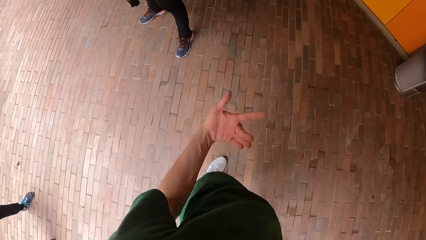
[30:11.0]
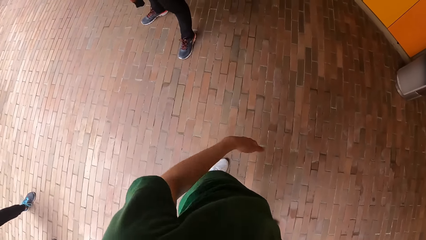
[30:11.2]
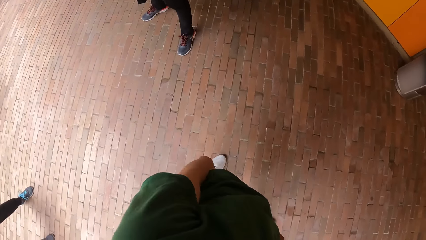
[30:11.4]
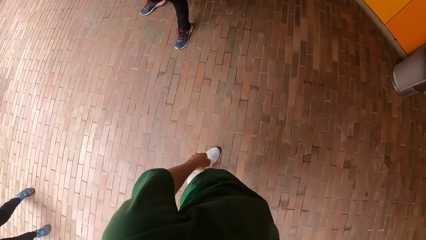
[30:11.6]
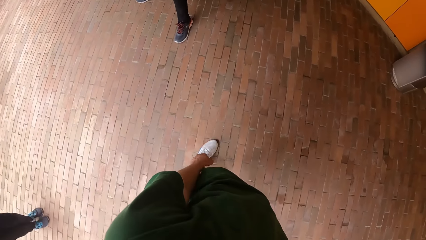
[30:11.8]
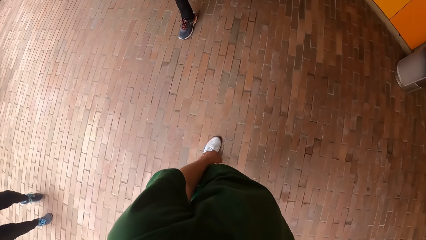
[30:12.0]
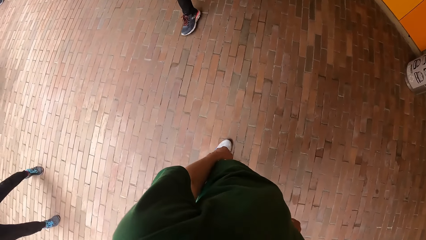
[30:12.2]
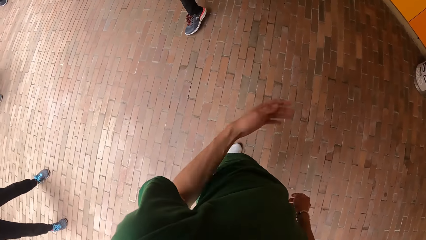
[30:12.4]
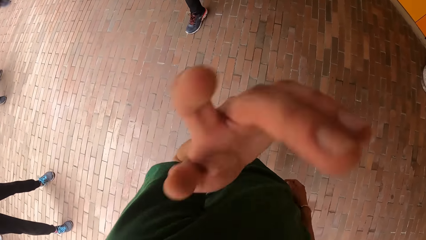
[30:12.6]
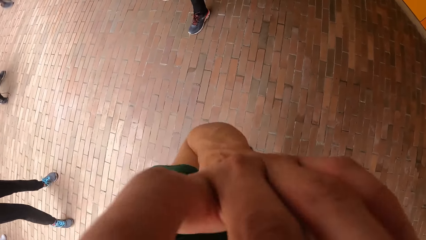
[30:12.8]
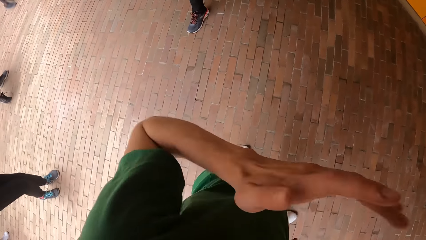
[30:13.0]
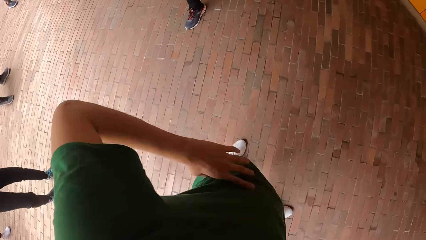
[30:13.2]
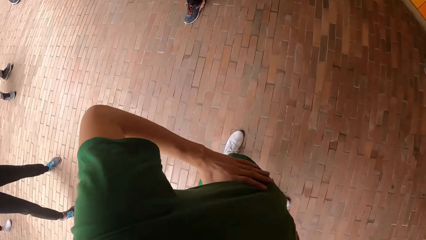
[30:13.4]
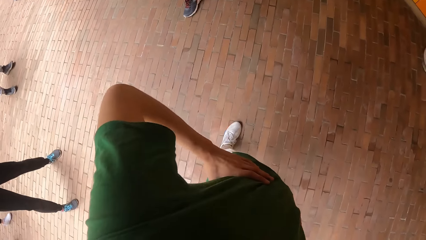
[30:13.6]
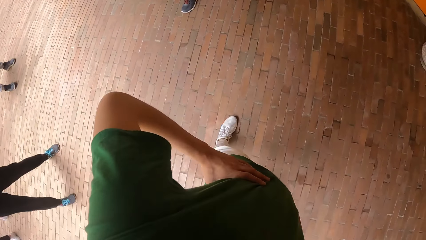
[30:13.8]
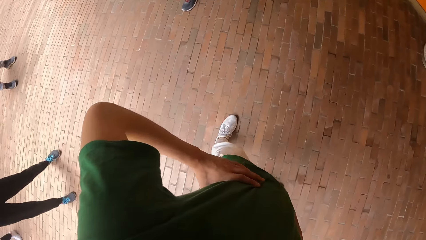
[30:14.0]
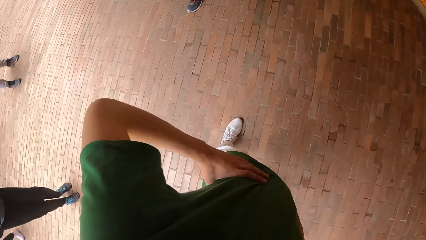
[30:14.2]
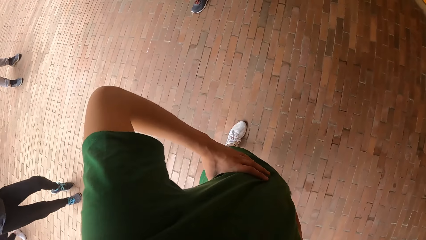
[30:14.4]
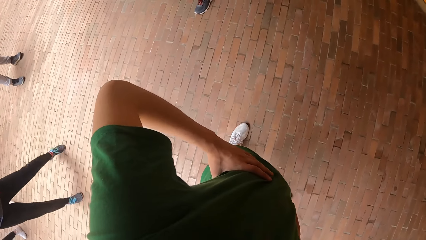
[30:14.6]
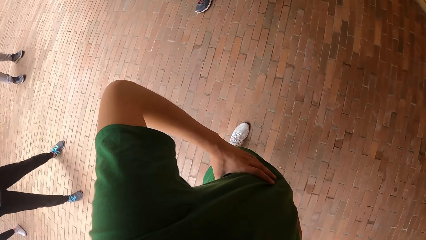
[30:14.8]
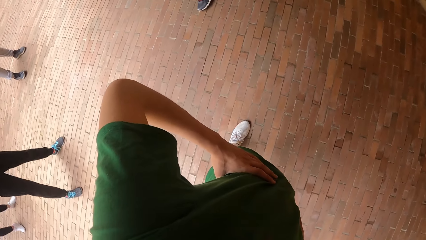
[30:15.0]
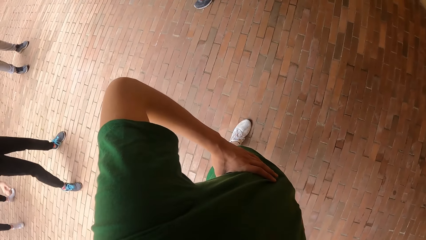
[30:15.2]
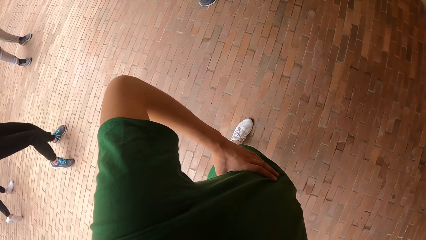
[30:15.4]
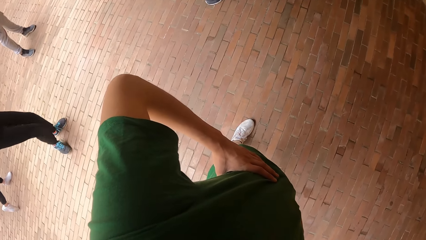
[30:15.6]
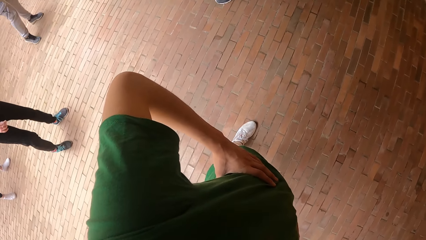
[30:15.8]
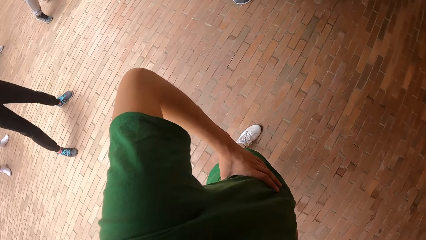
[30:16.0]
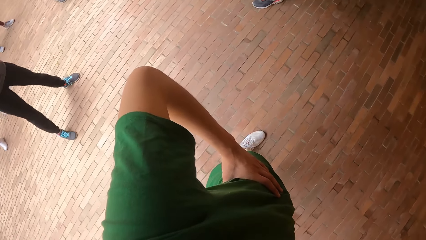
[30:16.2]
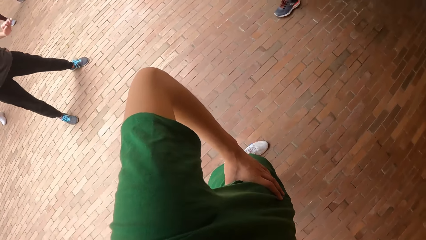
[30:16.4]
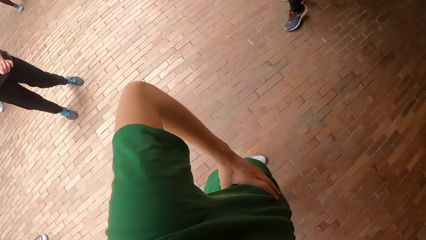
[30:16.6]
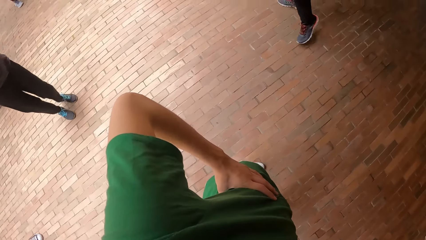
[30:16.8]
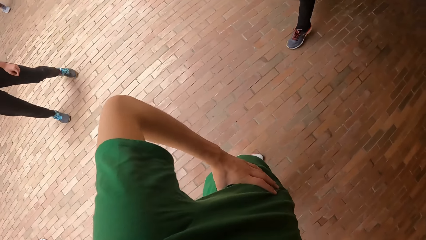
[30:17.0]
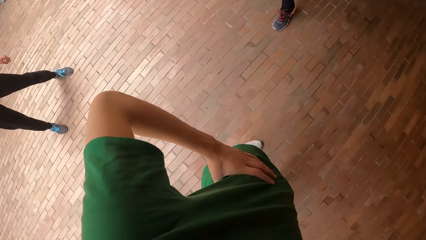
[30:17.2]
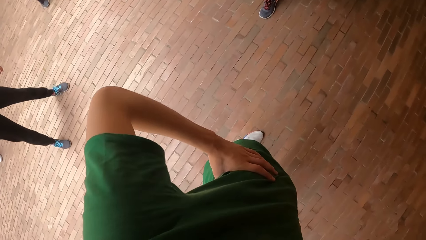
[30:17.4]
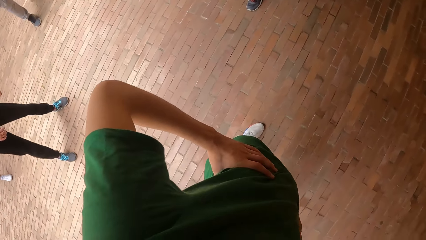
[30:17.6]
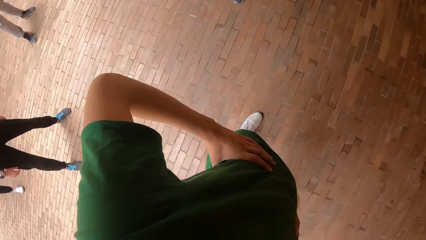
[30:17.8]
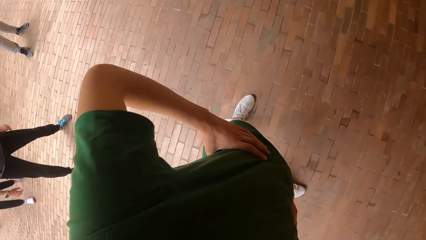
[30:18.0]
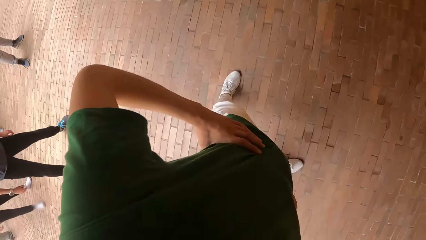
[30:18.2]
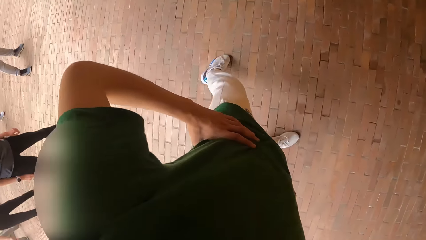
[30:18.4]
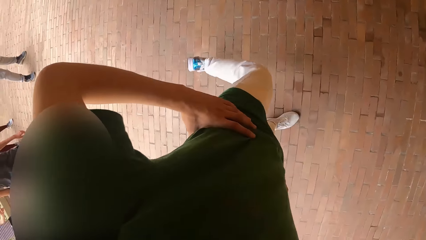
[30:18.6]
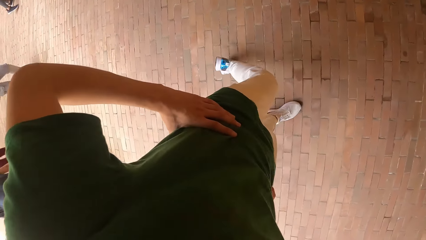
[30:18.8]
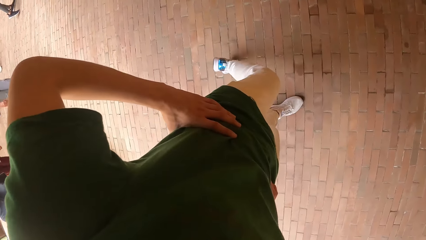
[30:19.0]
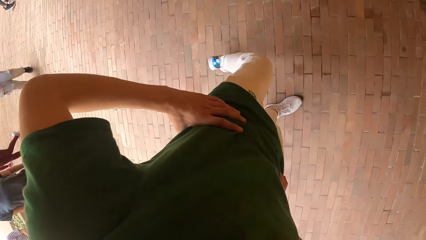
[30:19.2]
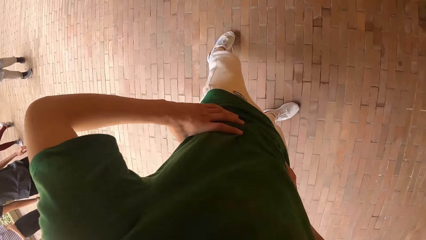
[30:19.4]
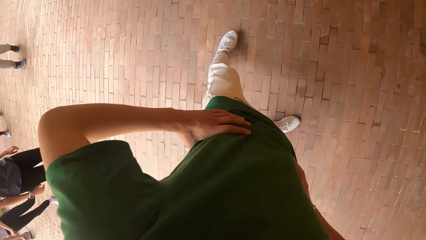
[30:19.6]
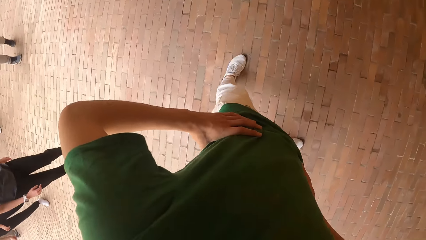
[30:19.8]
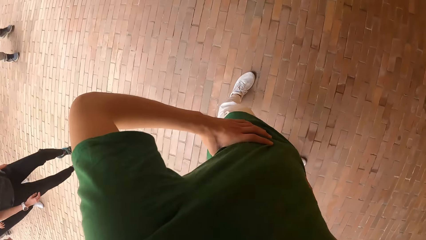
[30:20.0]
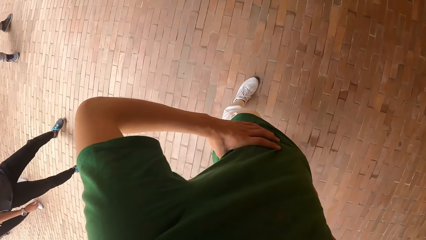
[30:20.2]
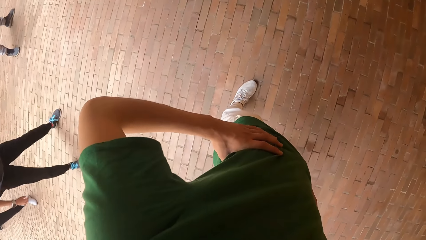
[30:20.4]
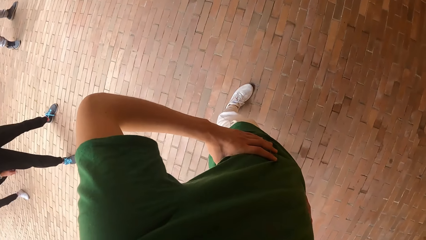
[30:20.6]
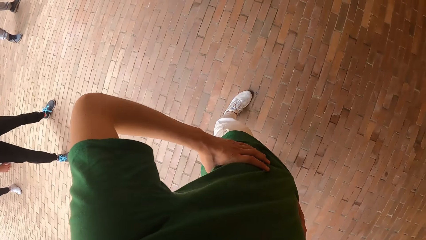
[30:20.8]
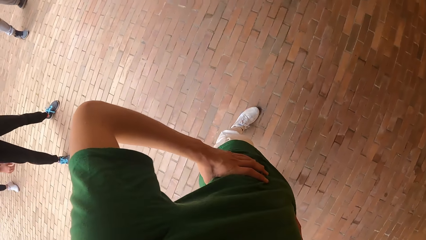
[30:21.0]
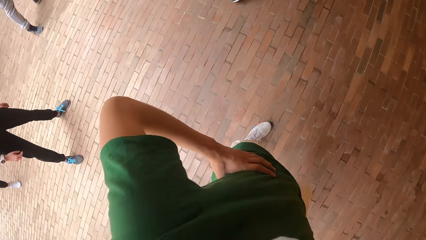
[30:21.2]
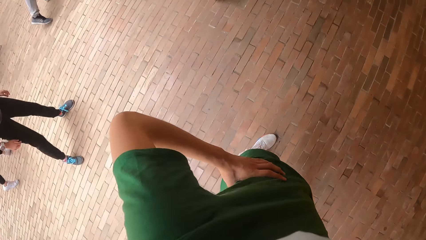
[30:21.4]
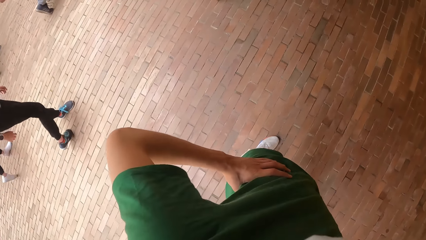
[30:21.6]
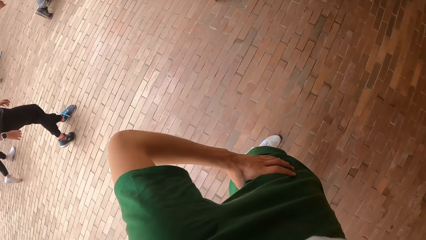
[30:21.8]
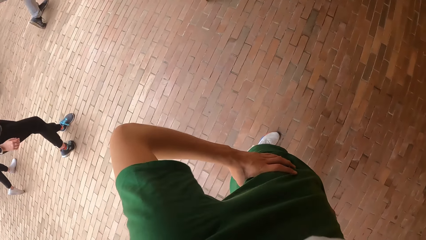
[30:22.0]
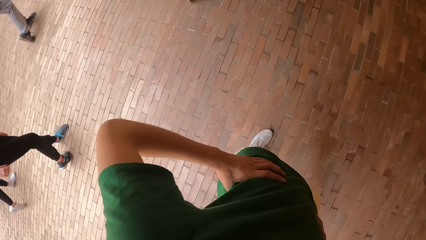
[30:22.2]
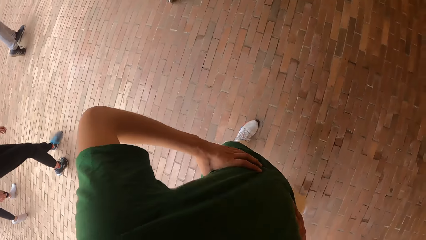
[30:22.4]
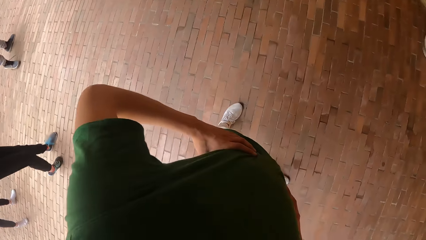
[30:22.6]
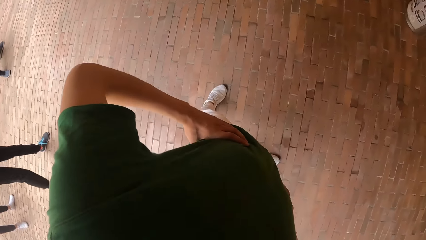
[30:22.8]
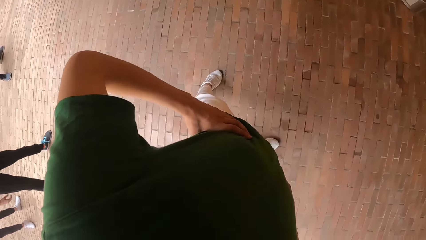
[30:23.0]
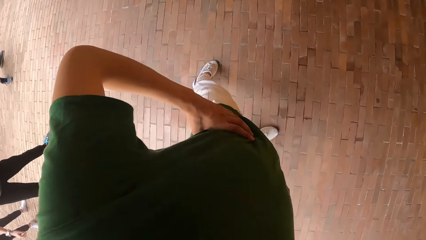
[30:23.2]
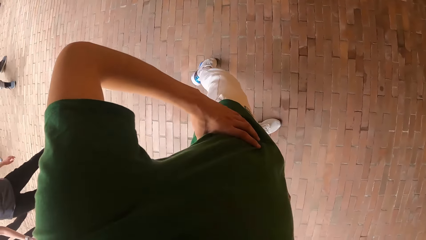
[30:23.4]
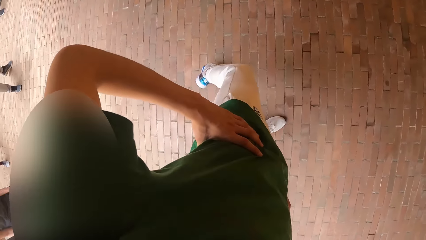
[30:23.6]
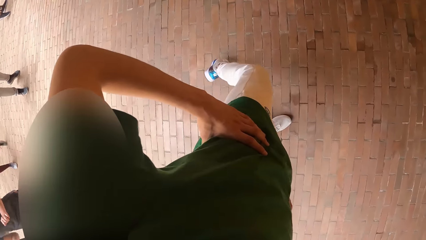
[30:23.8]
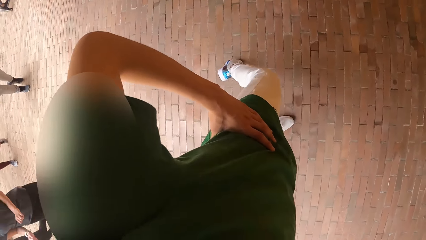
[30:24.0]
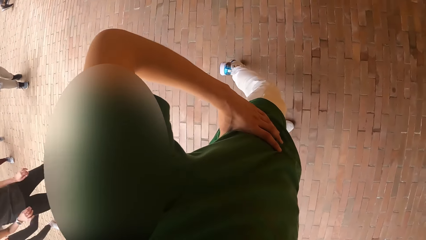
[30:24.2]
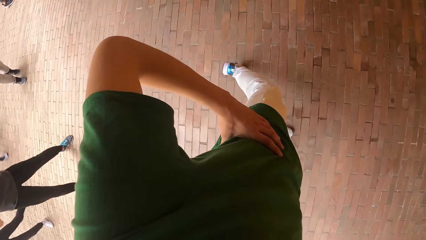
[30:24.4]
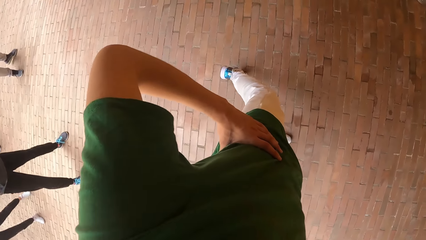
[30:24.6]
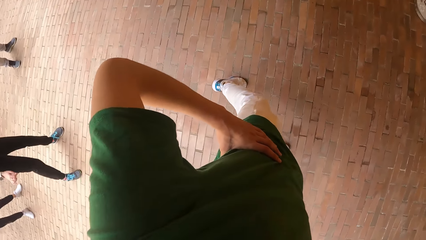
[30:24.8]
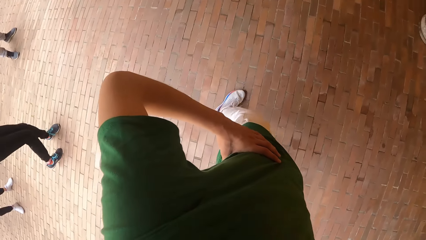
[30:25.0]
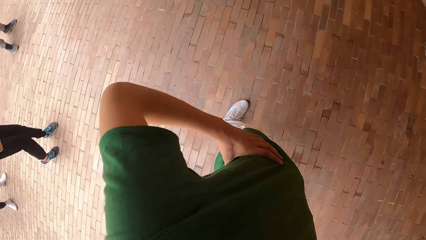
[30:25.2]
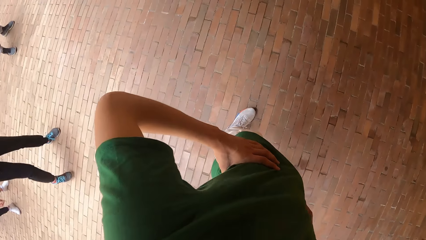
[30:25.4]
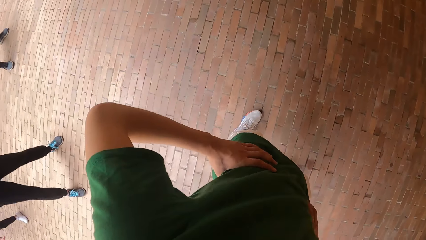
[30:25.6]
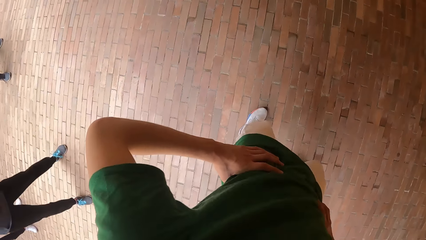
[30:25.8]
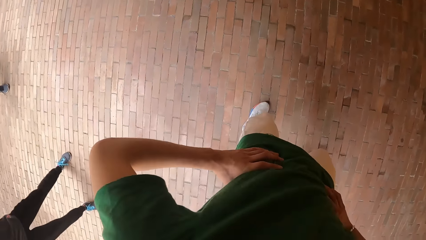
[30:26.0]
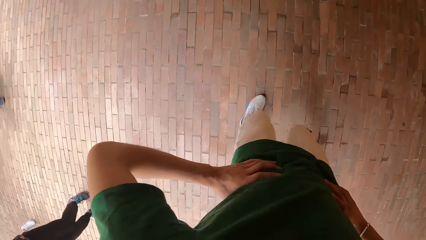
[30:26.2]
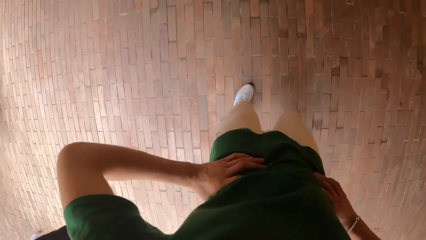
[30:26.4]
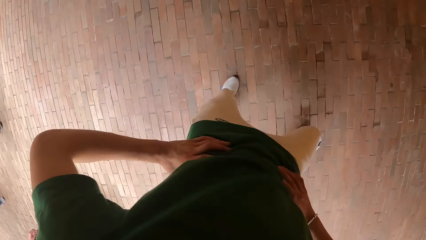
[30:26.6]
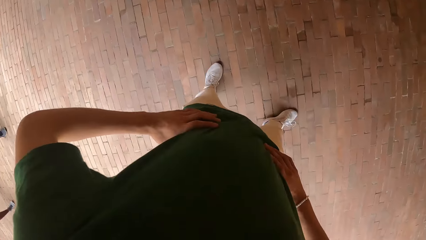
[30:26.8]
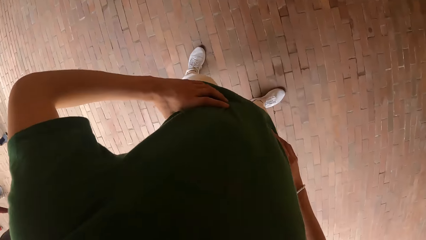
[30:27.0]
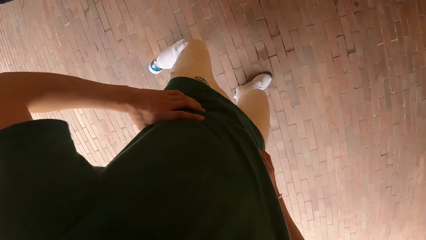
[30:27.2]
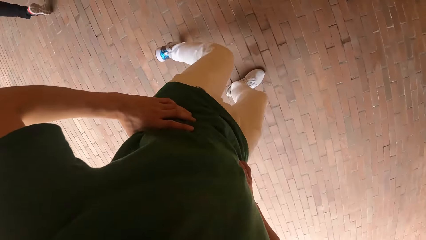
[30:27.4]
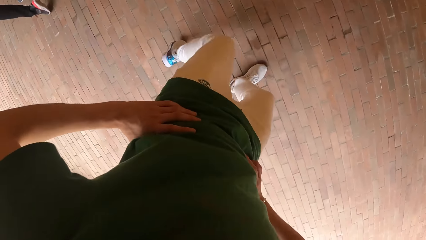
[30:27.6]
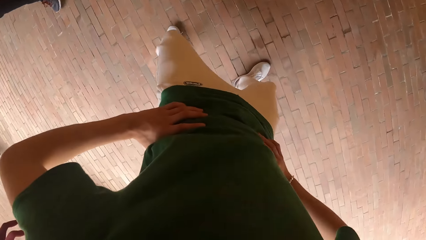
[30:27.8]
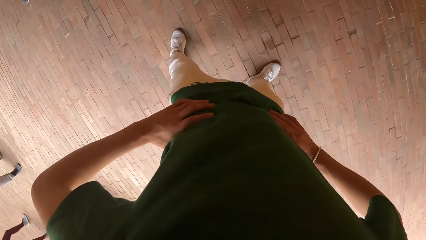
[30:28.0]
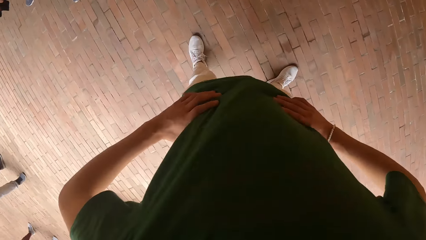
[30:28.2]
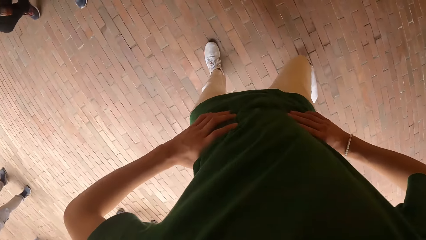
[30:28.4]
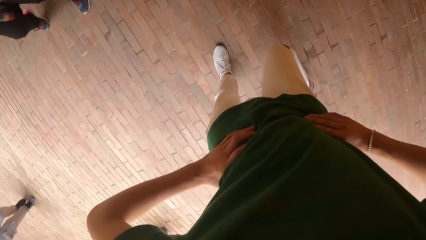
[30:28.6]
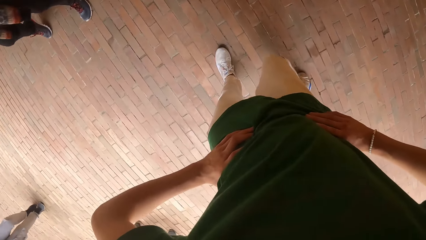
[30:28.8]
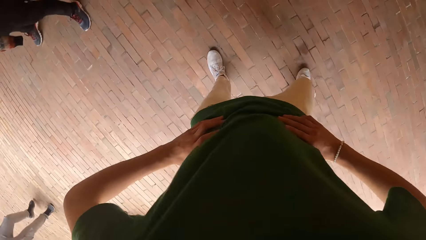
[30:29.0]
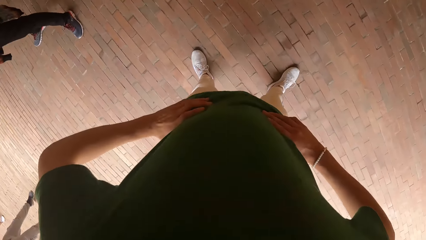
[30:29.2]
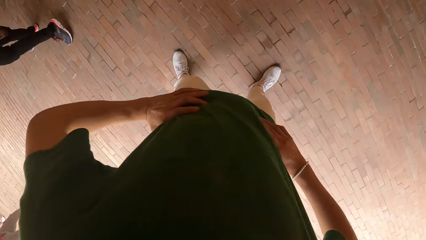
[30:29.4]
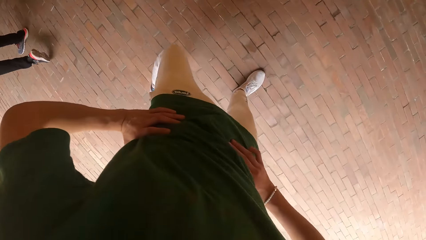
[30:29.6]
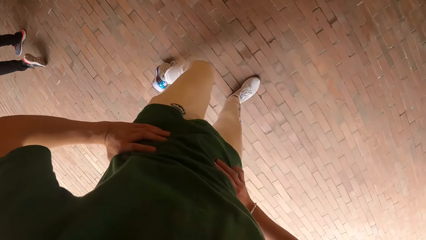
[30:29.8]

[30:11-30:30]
The camera wearer touches his face with his left hand. He holds his waist with both hands. He raises a hand up. He dances.
